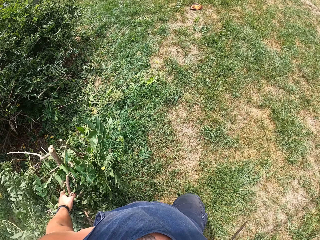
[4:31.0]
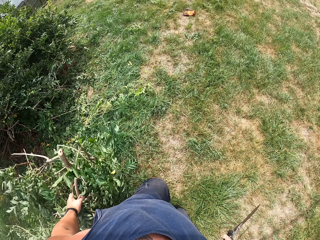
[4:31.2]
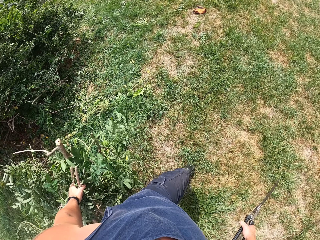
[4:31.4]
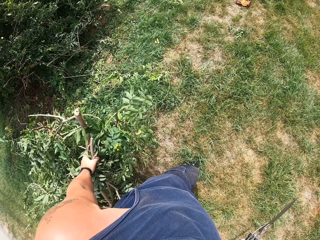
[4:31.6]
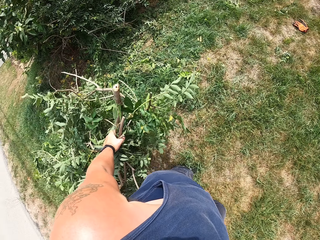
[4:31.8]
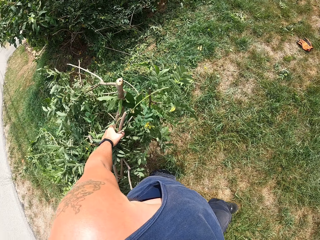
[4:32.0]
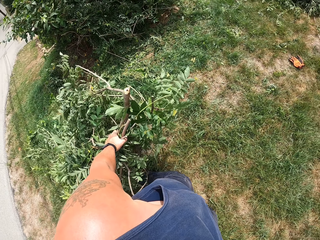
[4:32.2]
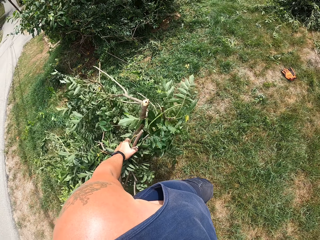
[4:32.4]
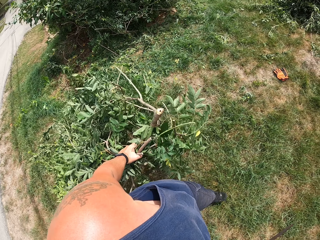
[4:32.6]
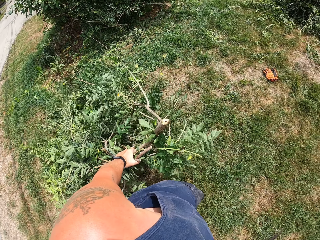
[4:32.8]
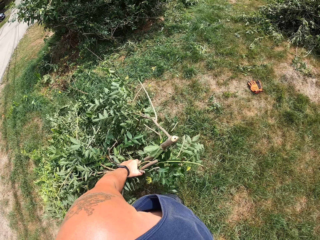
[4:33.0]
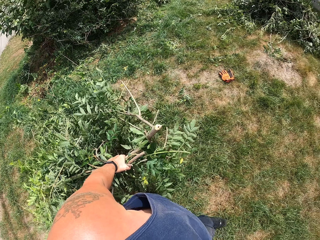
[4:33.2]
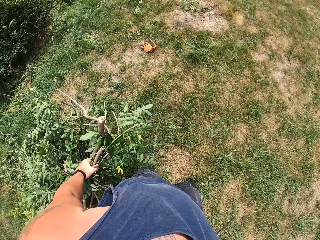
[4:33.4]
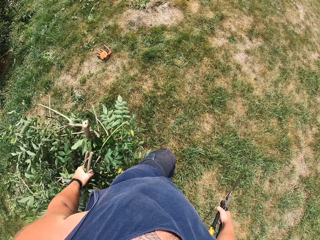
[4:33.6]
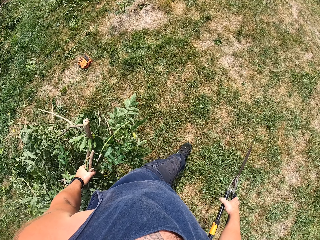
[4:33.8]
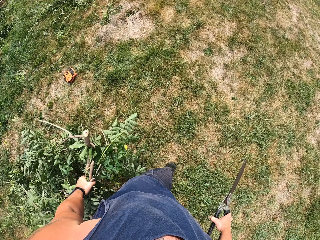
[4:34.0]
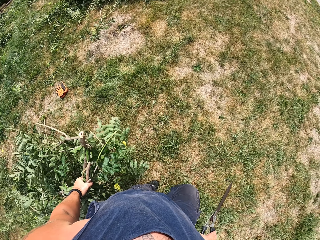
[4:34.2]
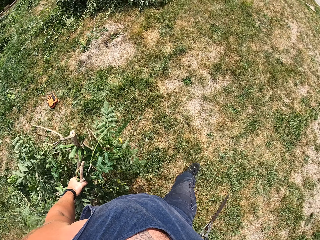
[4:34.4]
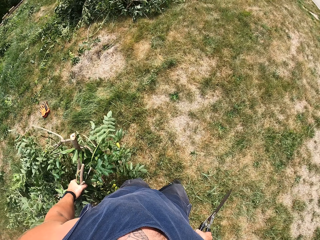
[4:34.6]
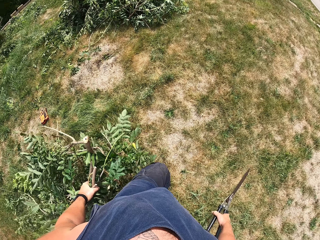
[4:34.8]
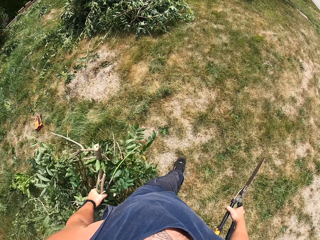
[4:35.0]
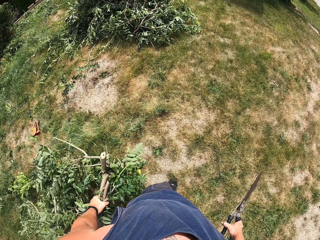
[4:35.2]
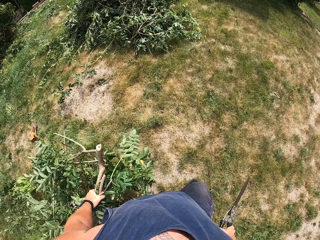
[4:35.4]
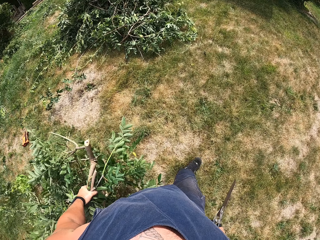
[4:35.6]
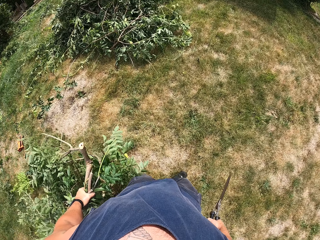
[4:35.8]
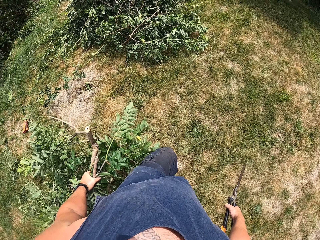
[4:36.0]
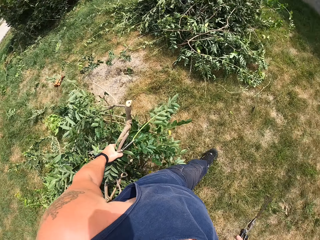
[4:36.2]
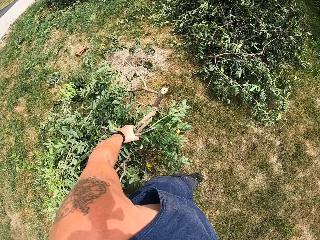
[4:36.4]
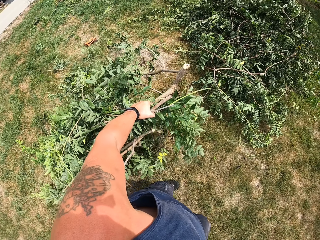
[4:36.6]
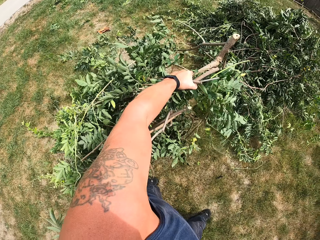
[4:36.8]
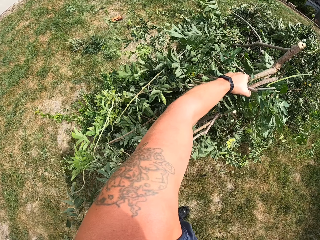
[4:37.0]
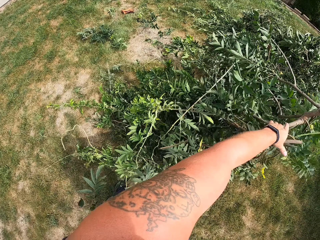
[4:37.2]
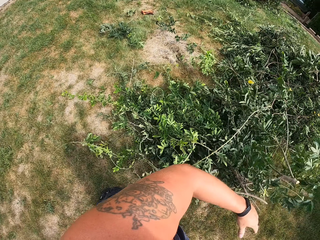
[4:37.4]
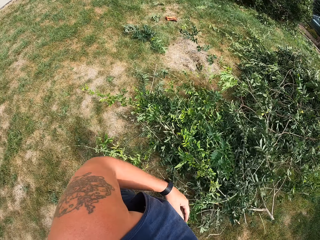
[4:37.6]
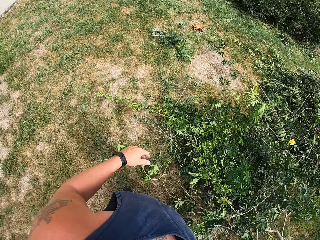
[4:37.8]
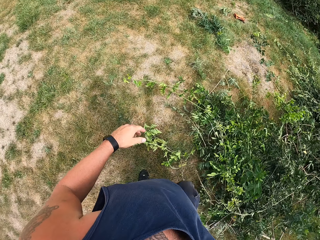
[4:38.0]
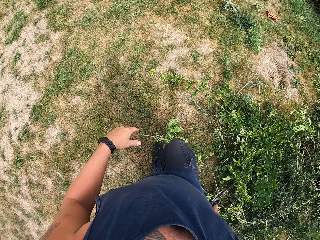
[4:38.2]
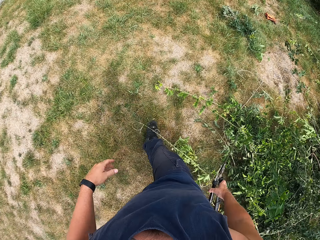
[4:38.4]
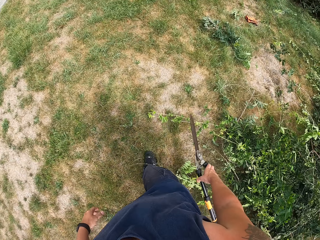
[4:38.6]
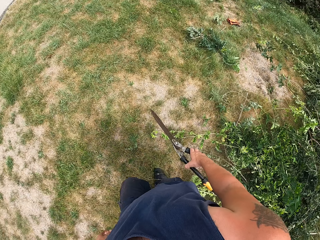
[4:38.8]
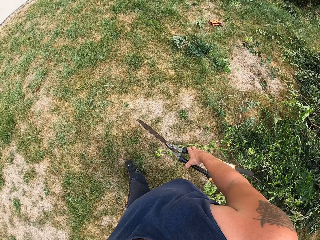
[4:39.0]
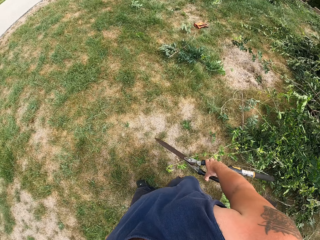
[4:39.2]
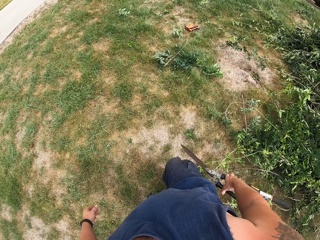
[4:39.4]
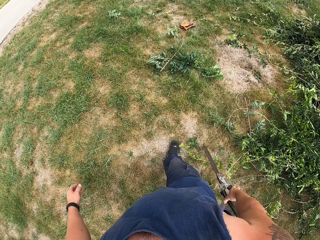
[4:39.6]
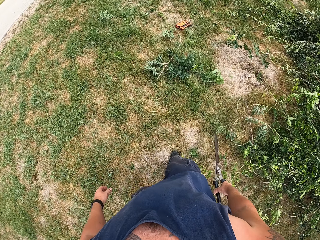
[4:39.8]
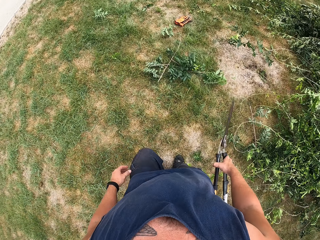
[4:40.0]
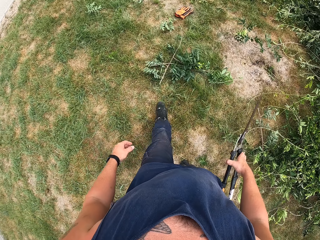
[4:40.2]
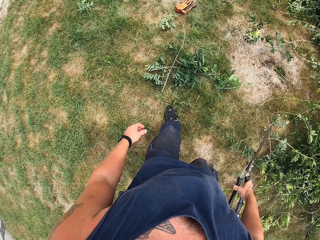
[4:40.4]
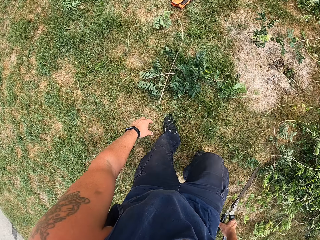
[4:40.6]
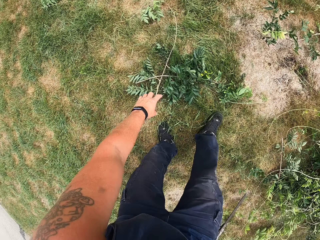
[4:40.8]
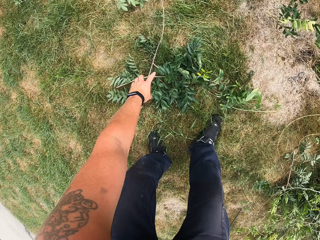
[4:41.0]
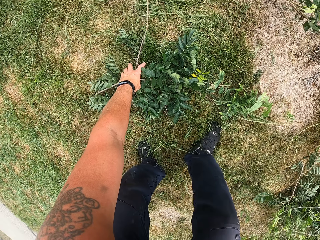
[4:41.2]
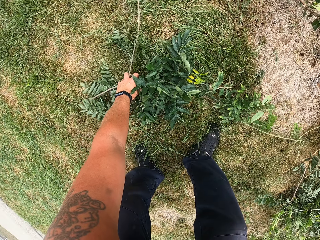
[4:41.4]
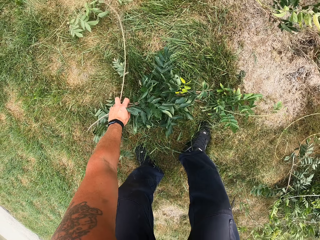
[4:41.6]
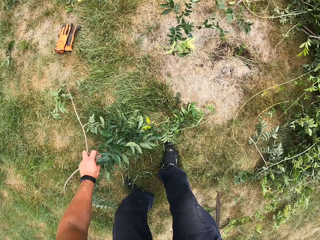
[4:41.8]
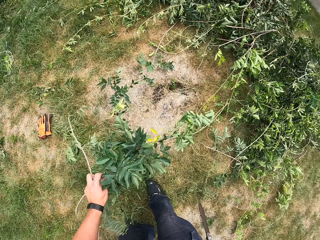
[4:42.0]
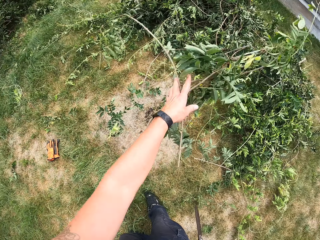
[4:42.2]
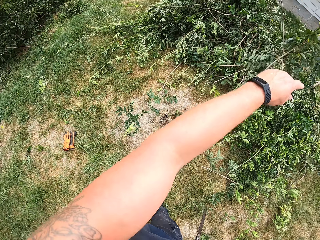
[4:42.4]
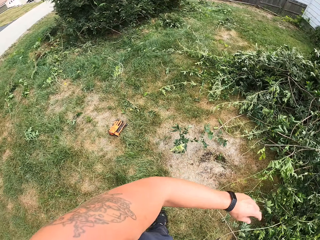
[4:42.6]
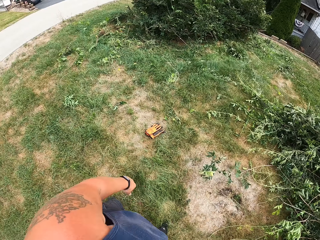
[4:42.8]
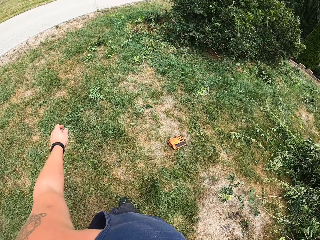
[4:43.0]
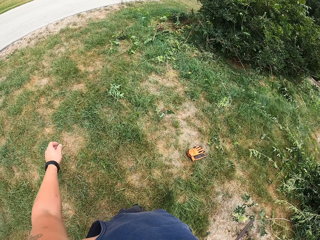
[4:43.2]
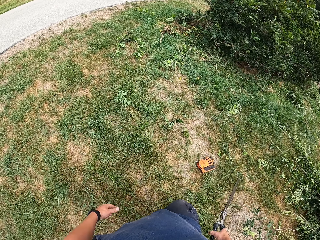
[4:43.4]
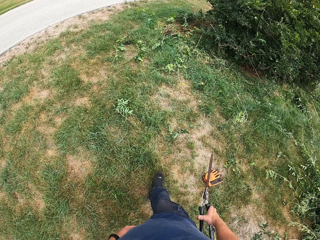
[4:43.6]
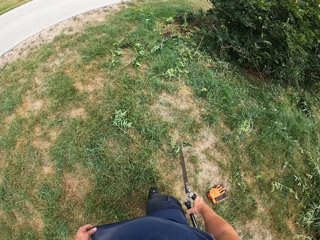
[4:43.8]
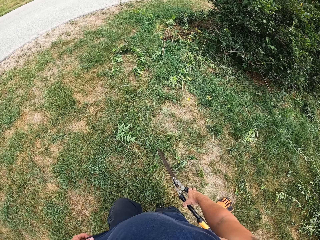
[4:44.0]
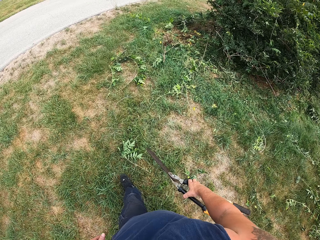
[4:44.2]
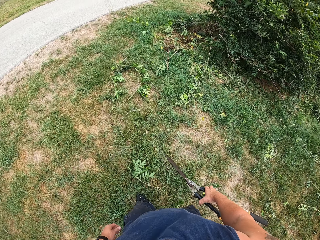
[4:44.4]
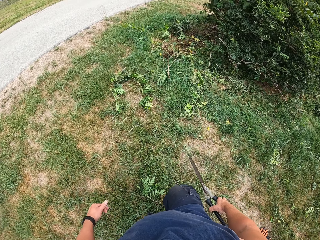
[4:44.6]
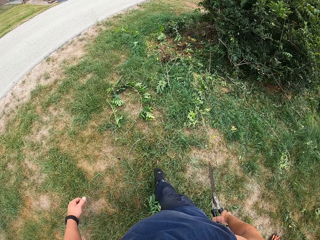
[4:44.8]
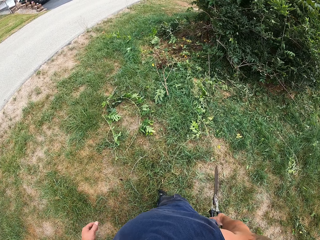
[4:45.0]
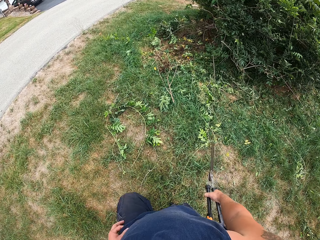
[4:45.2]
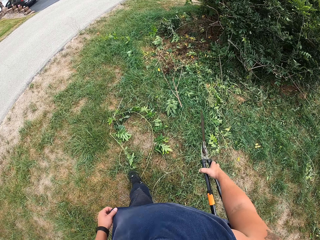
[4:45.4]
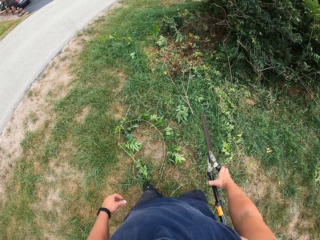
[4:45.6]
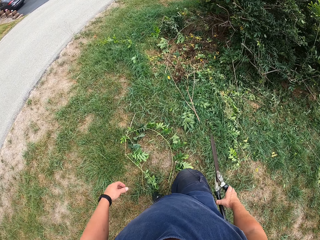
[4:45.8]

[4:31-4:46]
The camera wearer walks toward the packed deadwood on the ground. He throws the deadwood on the packed deadwood. He walks toward the tree with the shear. He picks the deadwood on the ground with his left hand. He throws the deadwood on the packed deadwood. He walks toward the tree with the shear.

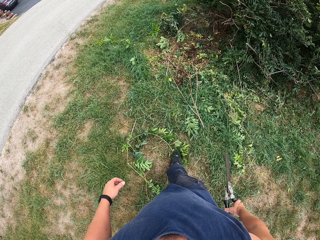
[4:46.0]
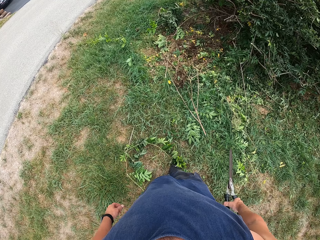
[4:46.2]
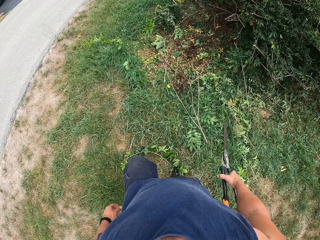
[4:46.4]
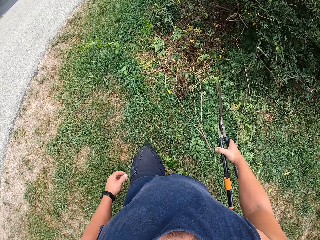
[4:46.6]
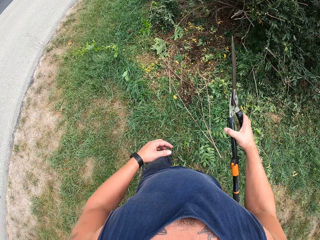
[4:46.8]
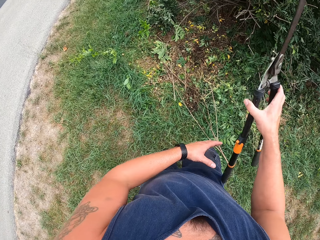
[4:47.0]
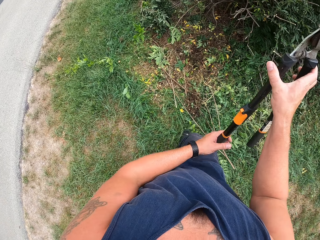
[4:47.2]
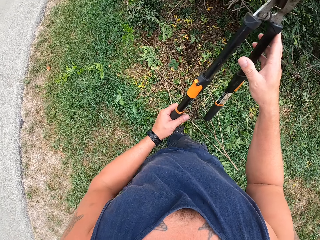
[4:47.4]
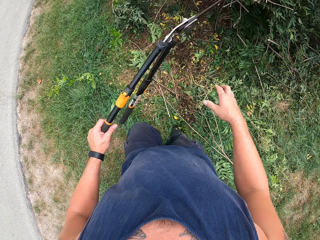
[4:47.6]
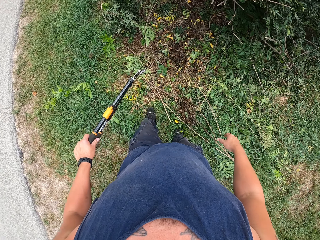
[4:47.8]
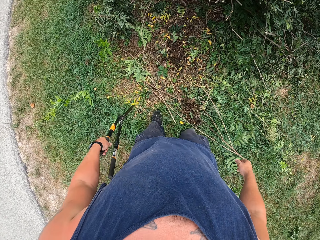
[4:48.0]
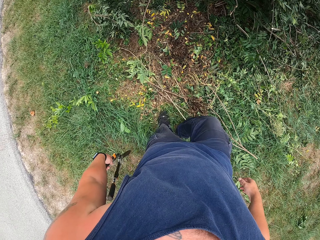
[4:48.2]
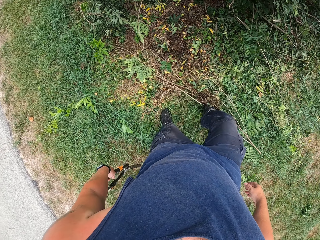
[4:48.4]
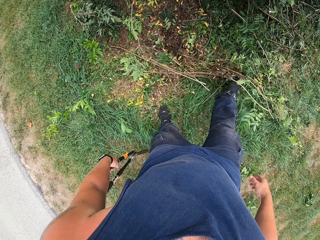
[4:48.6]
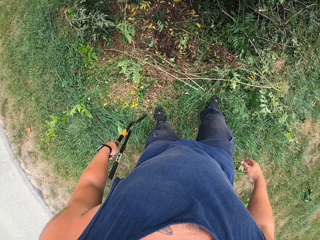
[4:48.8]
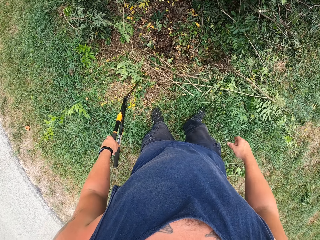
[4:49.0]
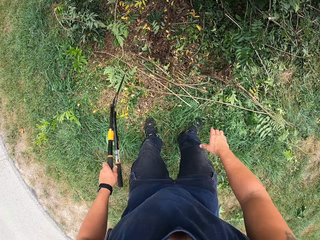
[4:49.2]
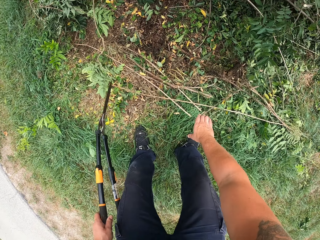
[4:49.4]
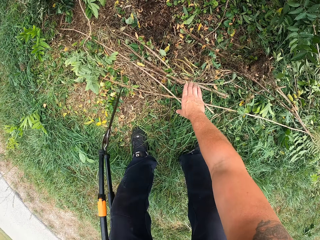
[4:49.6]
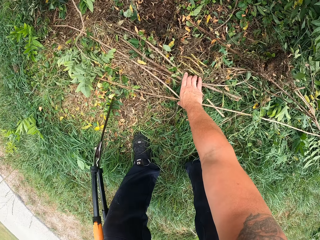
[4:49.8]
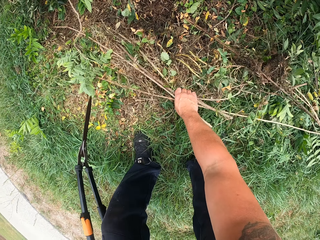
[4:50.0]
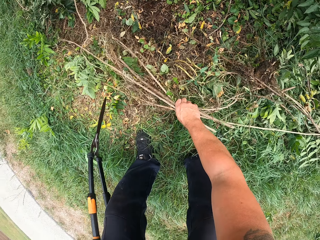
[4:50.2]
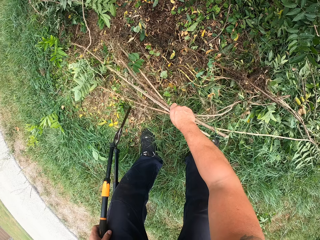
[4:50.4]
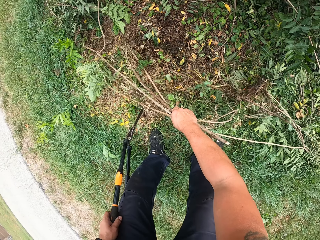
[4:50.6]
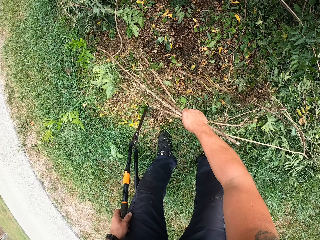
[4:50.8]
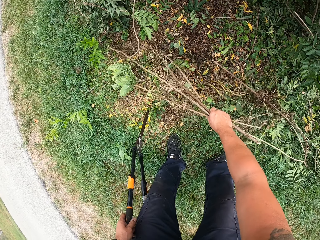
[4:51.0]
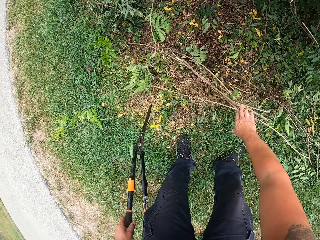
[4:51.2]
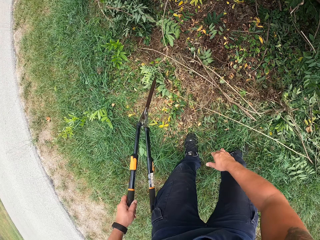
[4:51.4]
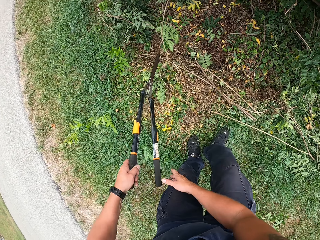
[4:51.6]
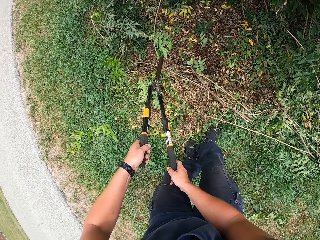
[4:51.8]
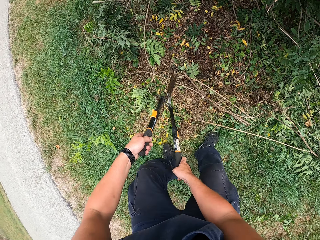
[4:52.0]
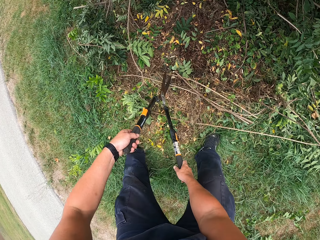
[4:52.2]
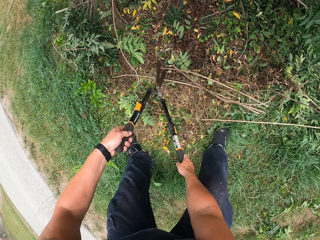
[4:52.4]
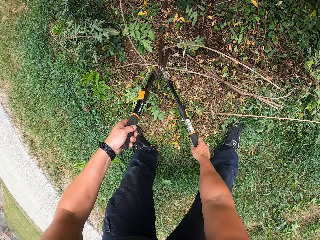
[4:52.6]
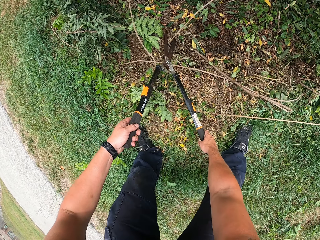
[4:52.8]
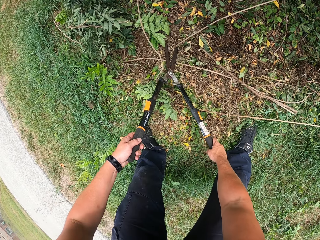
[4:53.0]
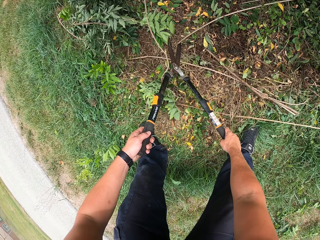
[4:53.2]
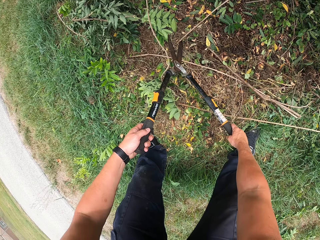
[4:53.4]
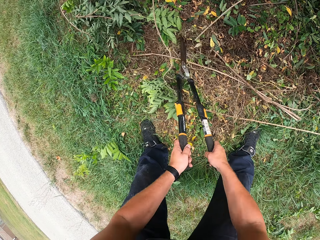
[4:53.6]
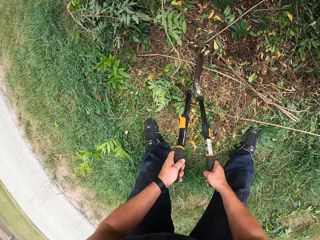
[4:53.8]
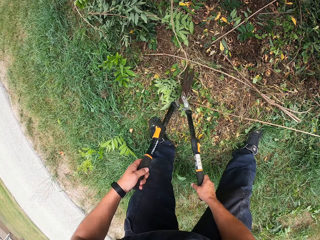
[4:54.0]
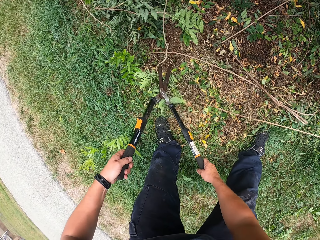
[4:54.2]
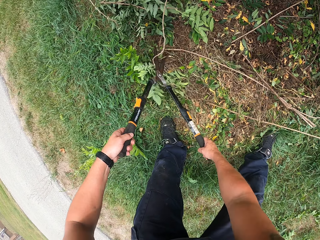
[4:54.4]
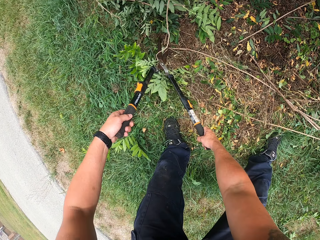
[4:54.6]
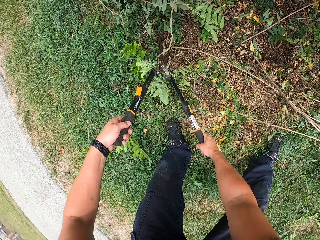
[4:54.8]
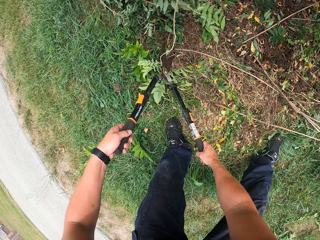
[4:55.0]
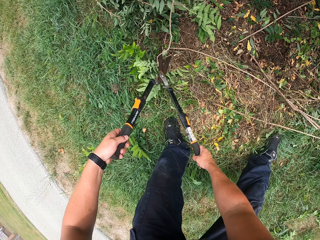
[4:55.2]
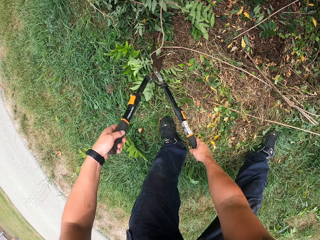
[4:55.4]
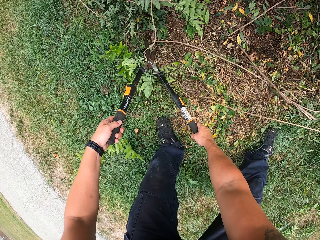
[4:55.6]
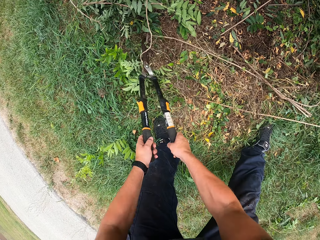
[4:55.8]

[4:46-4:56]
The camera wearer turns the pruning shear to his left hand. He kicks some deadwood with his right leg. He picks up the deadwood from the ground with his right hand. He drops the deadwood on the ground. He holds the pruning shear with both hands. He trims the tree with the pruning shear.
